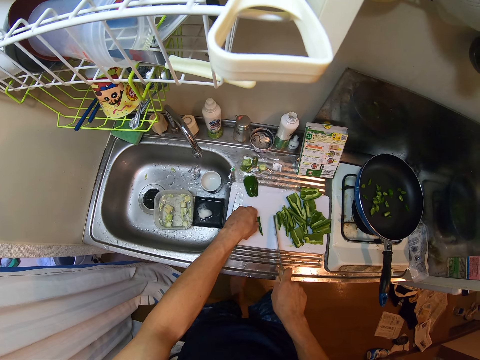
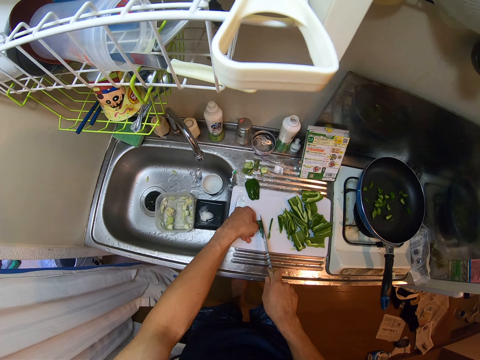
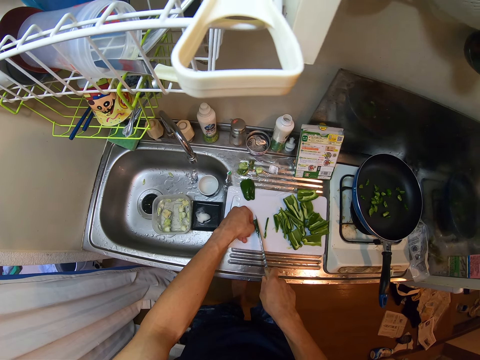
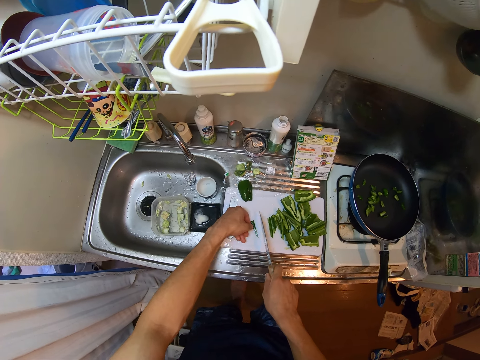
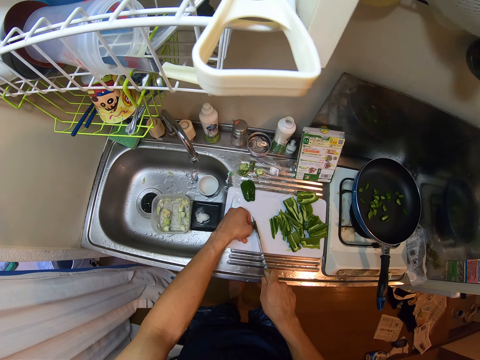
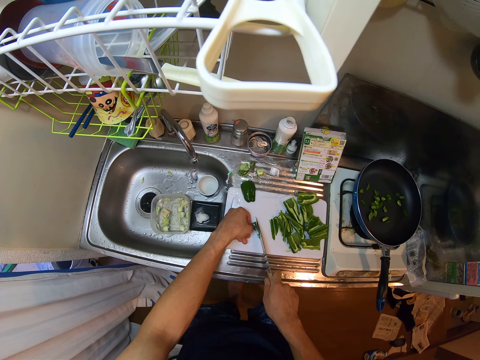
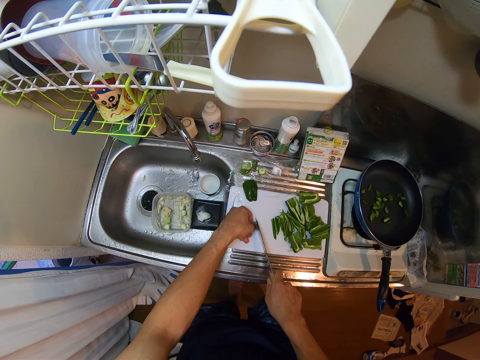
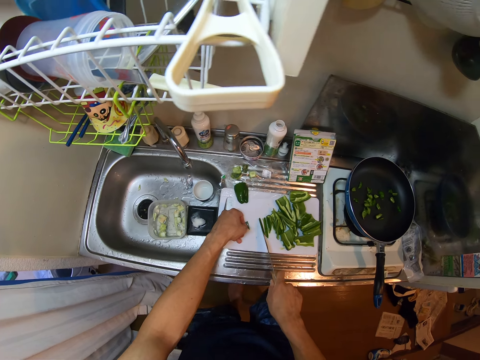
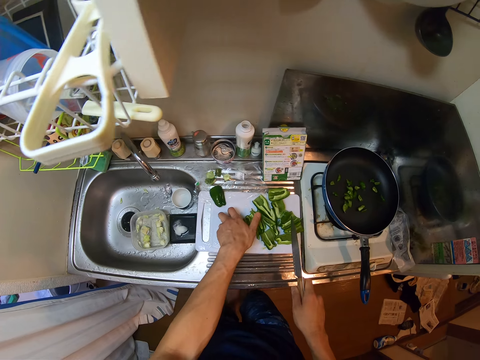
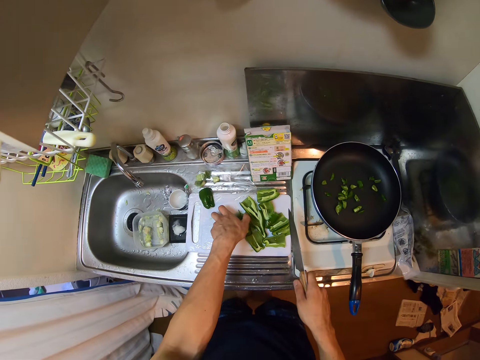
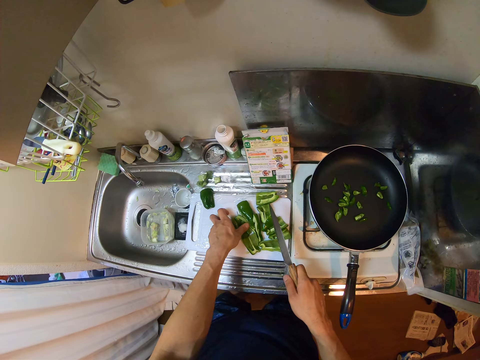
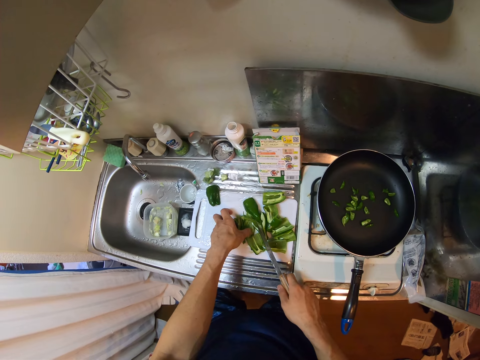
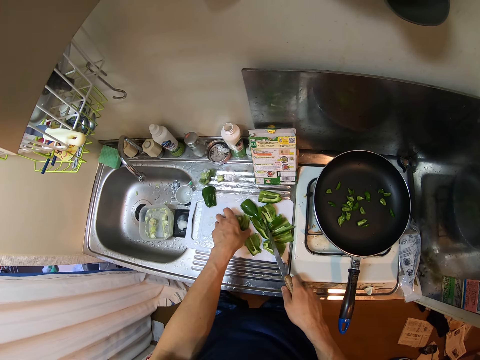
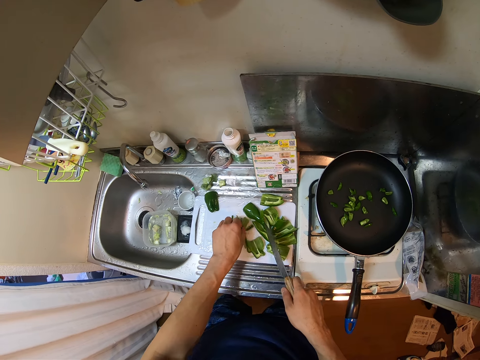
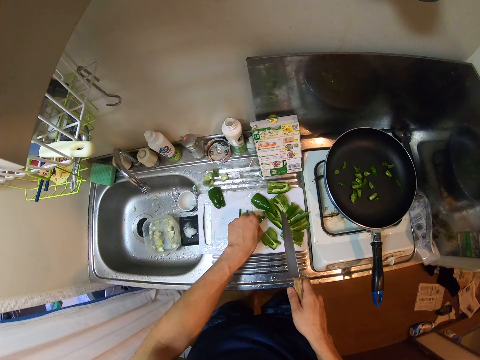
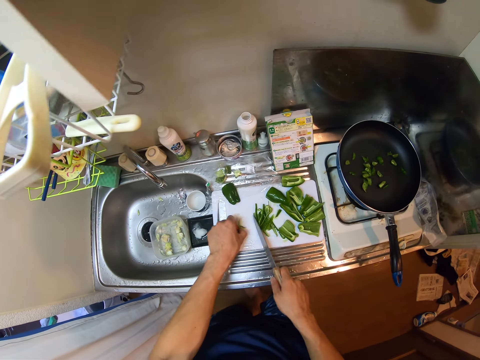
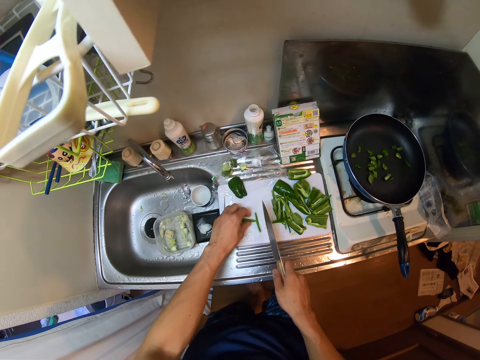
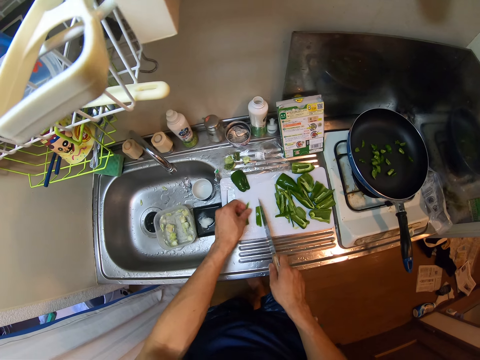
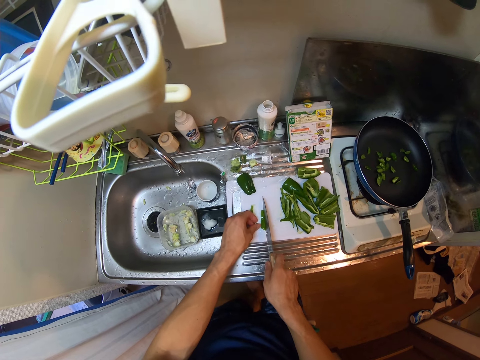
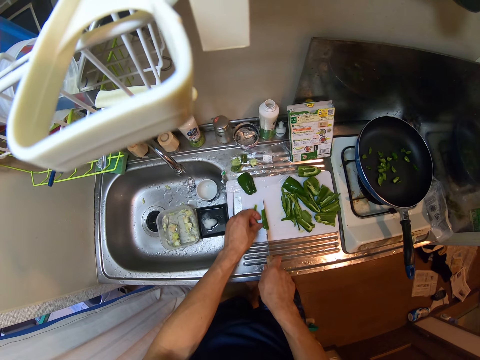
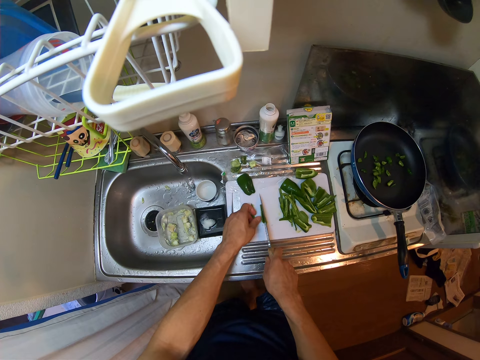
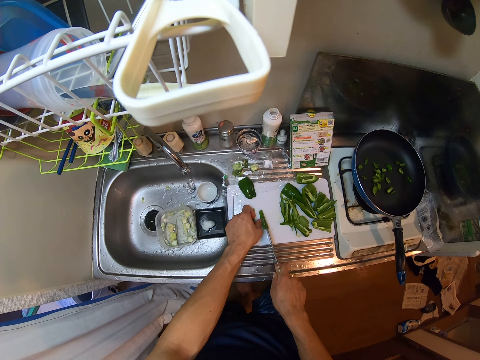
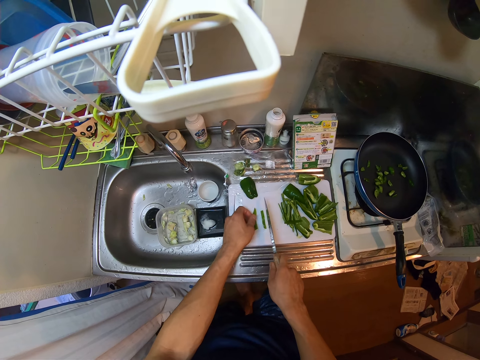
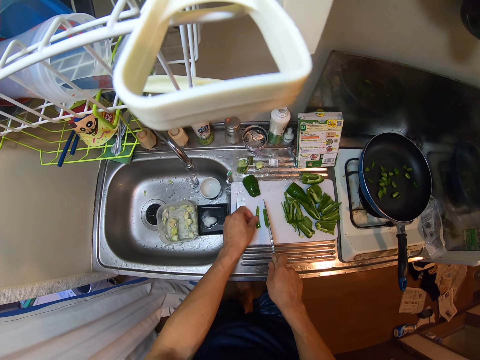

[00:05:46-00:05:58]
The camera wearer packs the green pepper on the cutting board together. They separate the pieces of bell pepper from the other bell peppers. They pick up pieces of bell pepper and put the pieces of bell pepper on the chopping board. They move the pieces of bell pepper on the chopping board with the knife. They cut the pieces of bell pepper with the knife on the chopping board.

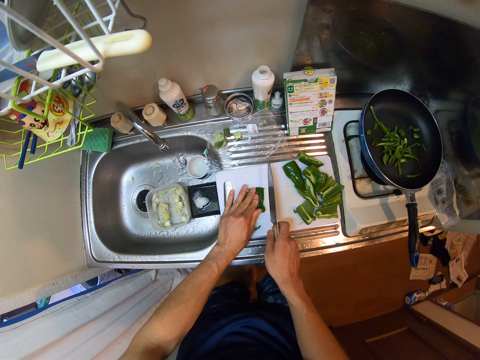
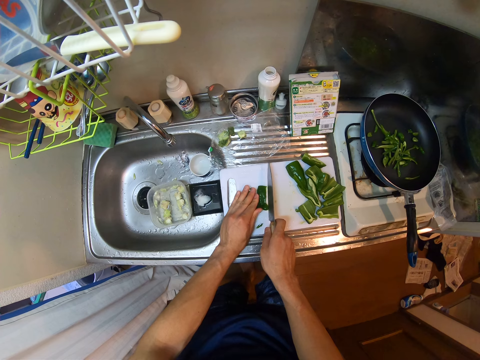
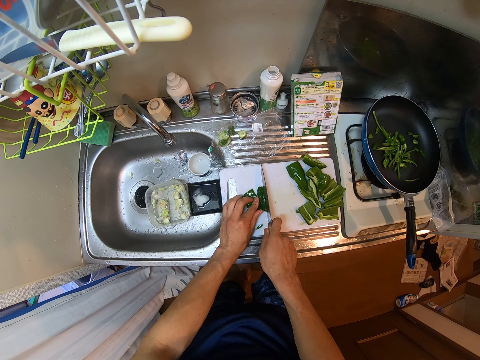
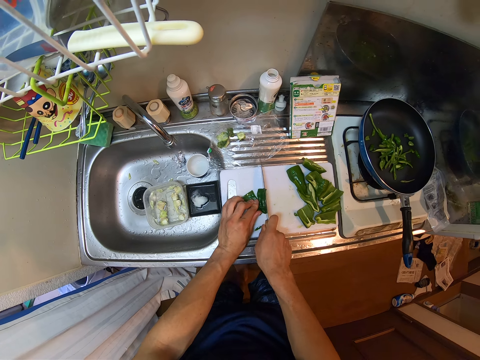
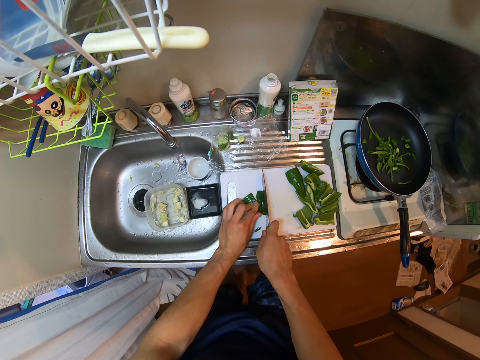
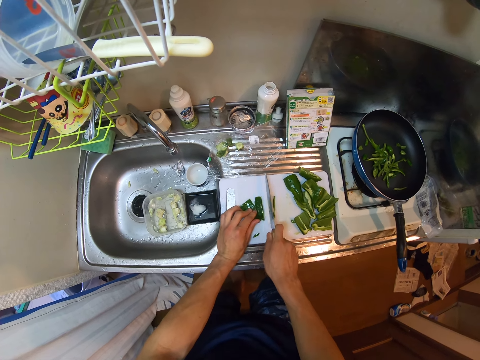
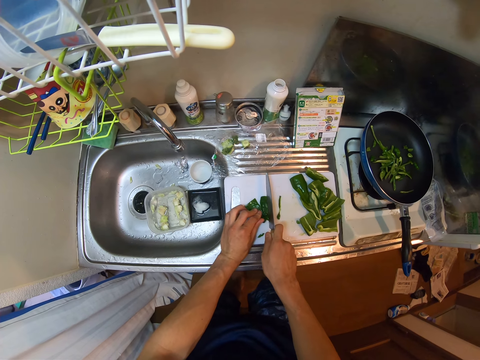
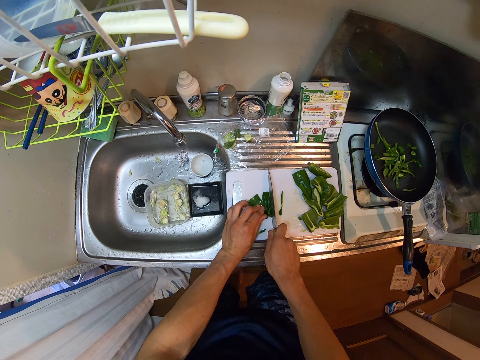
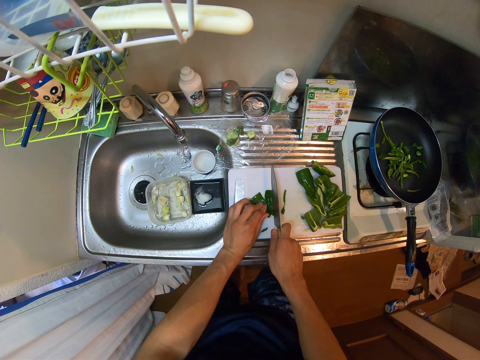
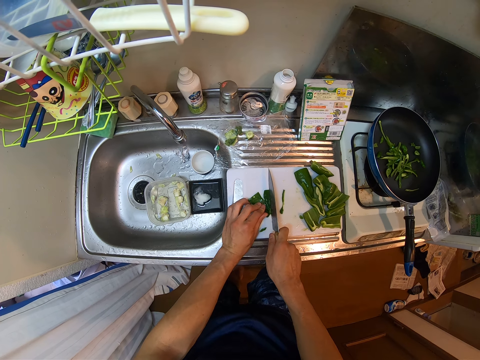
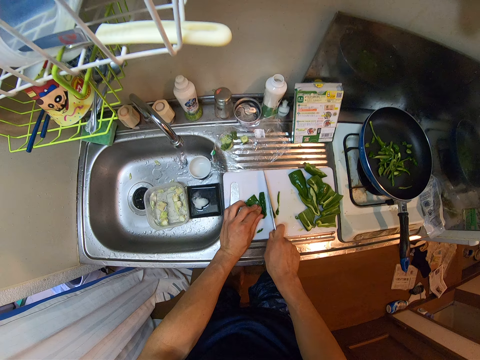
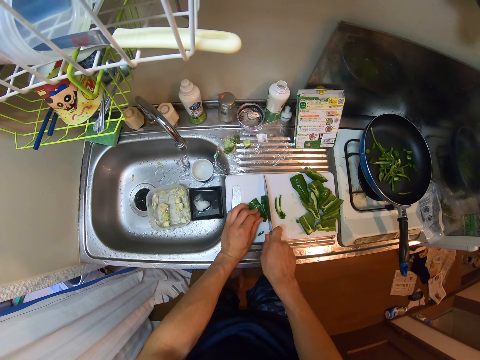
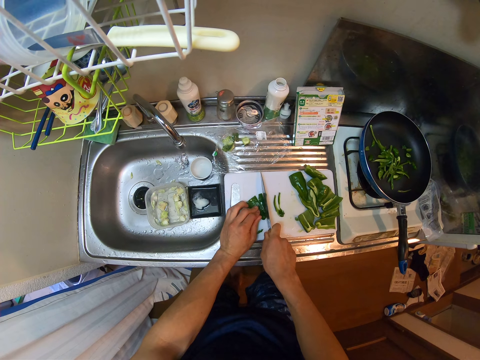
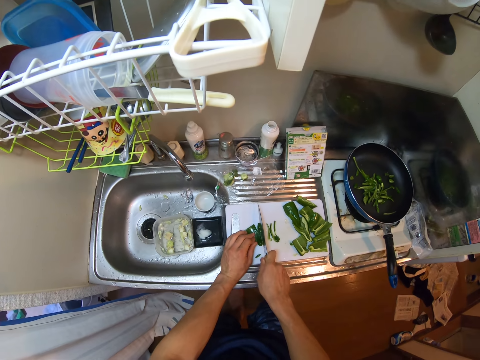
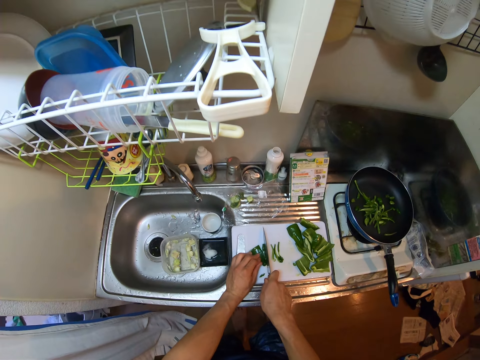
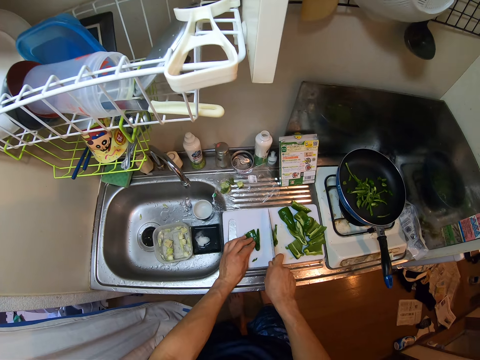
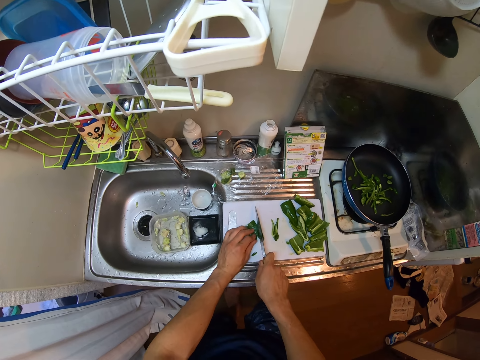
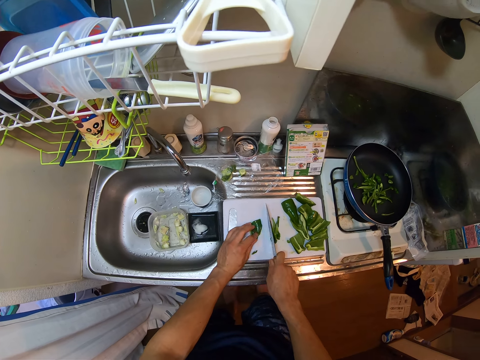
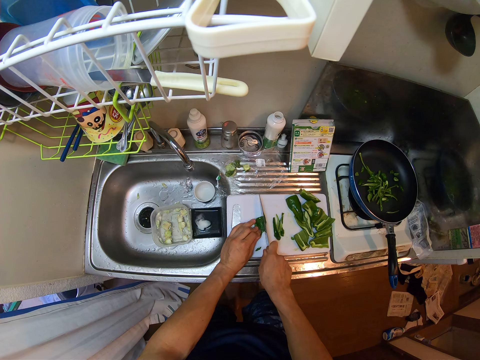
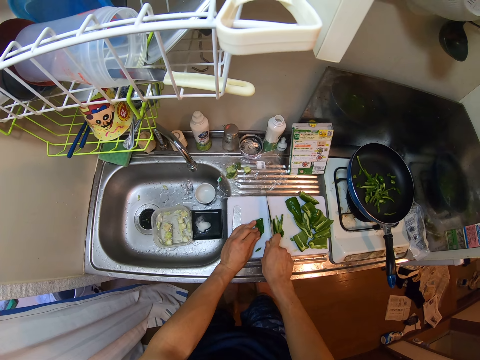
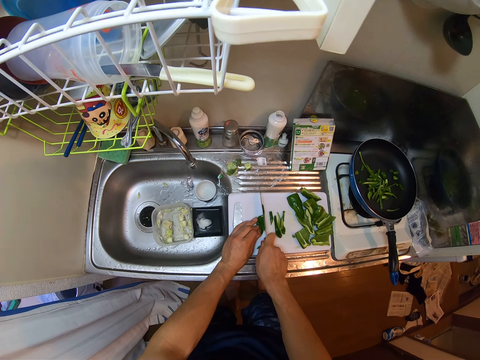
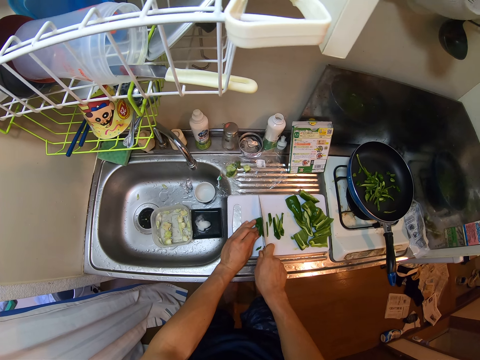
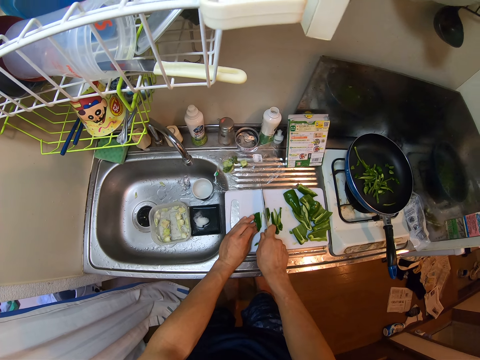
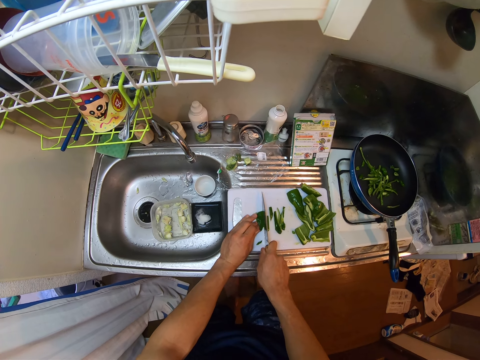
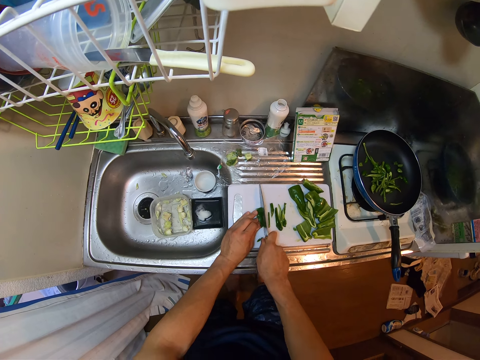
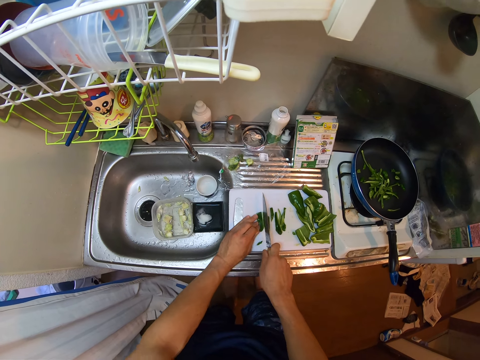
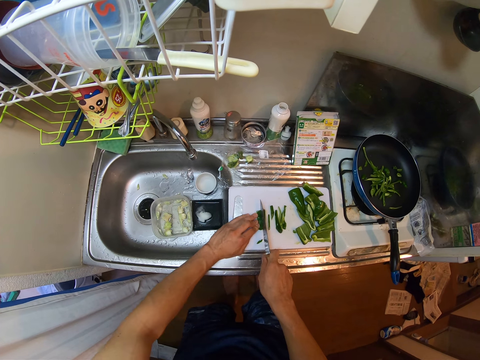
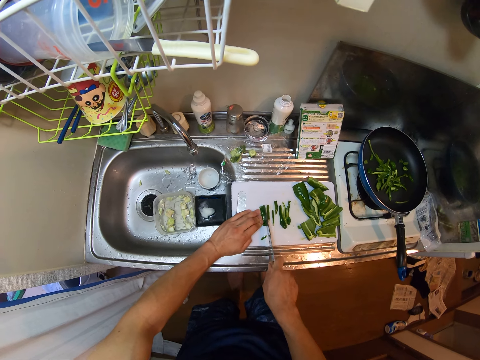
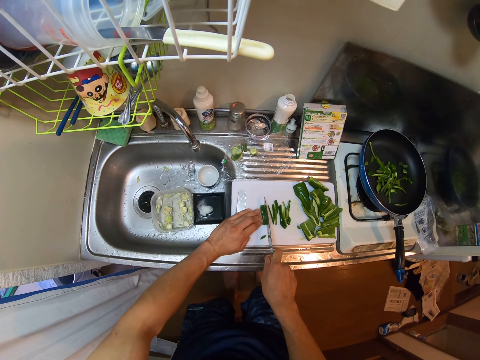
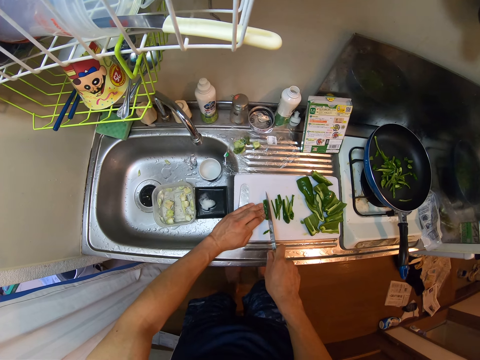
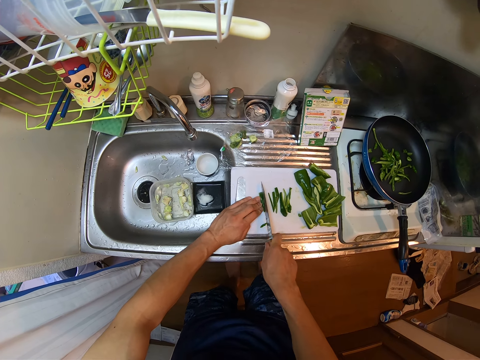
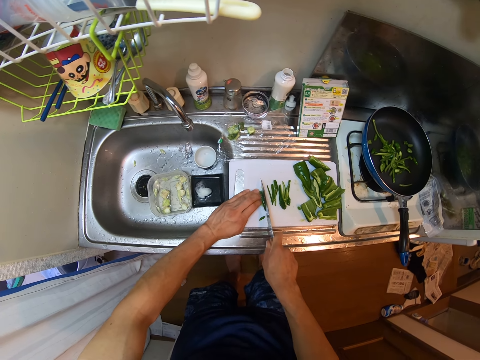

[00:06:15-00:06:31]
The camera wearer cuts the bell pepper into pieces.
